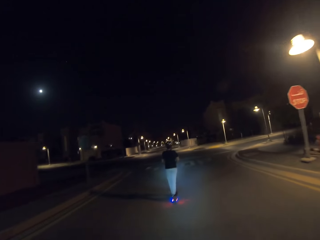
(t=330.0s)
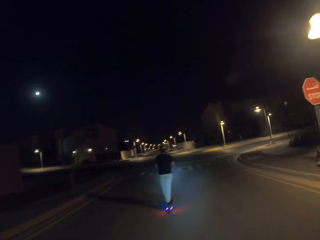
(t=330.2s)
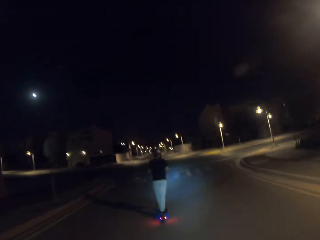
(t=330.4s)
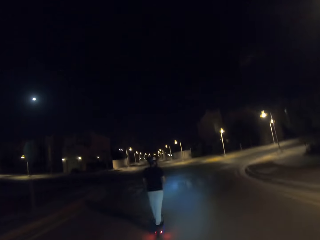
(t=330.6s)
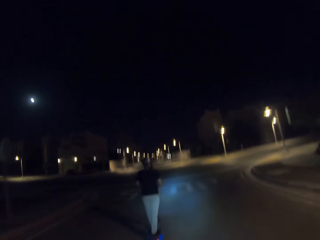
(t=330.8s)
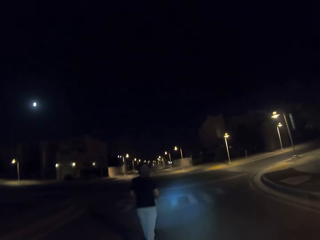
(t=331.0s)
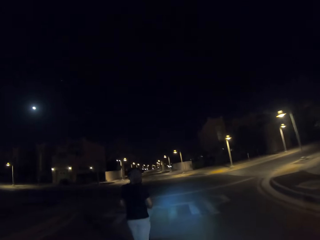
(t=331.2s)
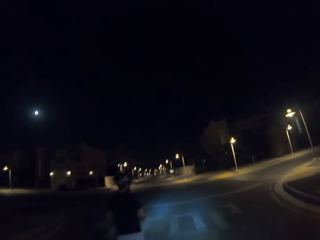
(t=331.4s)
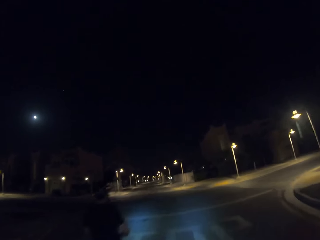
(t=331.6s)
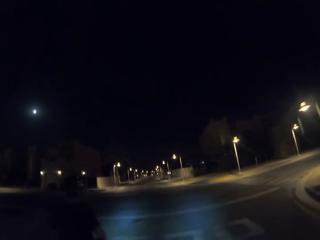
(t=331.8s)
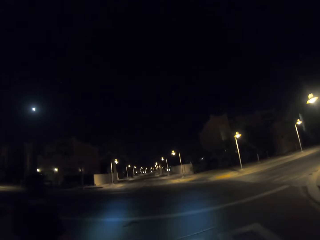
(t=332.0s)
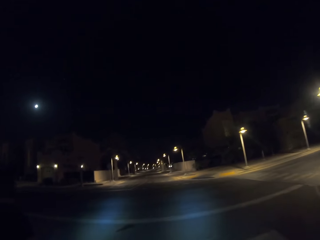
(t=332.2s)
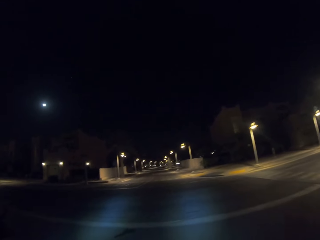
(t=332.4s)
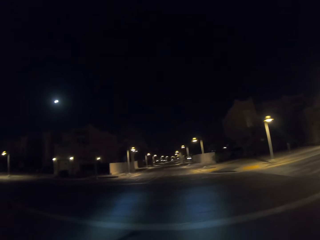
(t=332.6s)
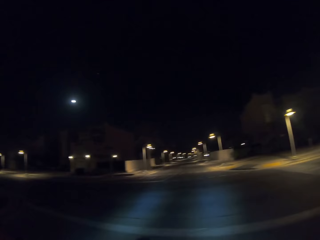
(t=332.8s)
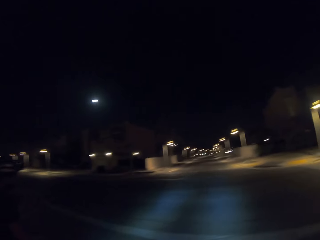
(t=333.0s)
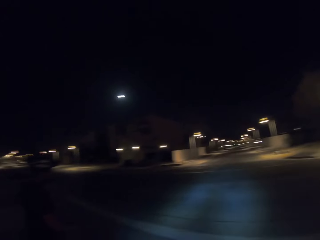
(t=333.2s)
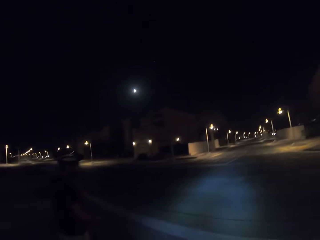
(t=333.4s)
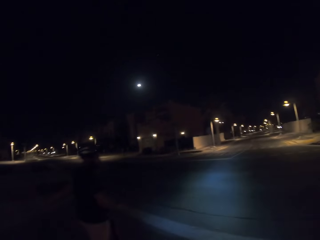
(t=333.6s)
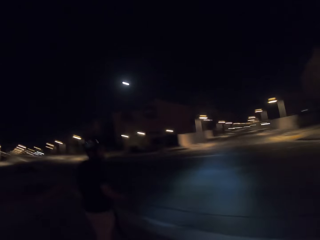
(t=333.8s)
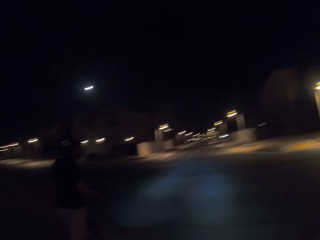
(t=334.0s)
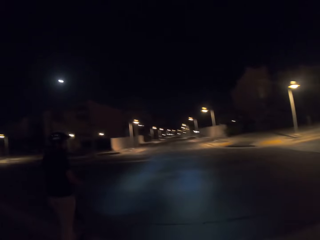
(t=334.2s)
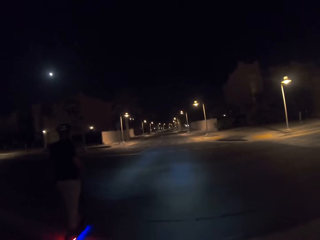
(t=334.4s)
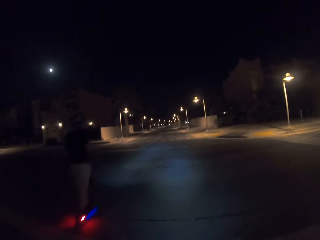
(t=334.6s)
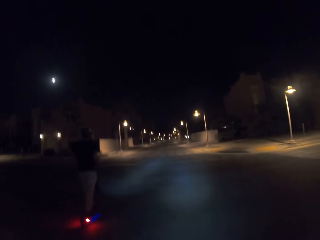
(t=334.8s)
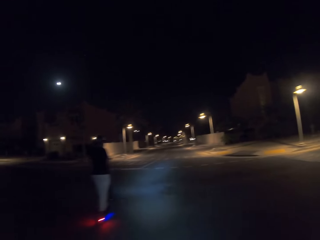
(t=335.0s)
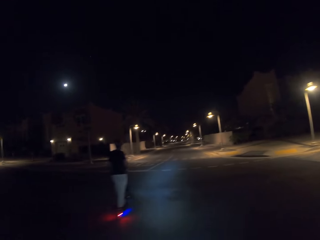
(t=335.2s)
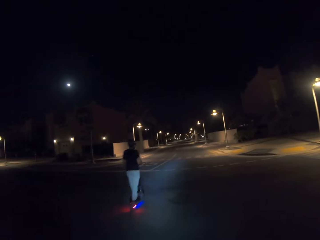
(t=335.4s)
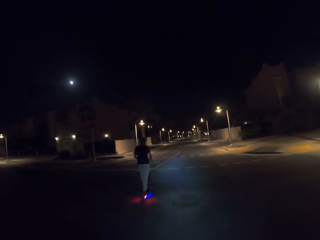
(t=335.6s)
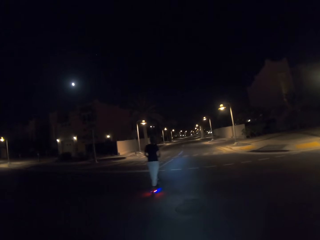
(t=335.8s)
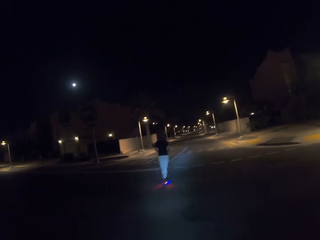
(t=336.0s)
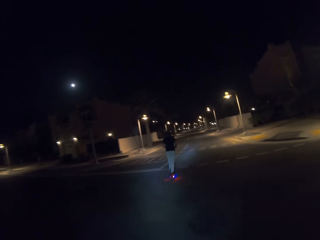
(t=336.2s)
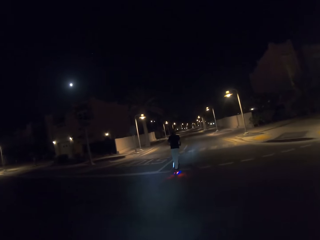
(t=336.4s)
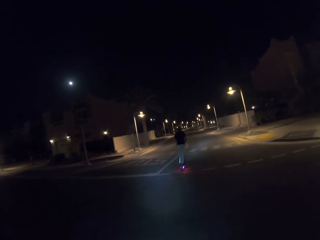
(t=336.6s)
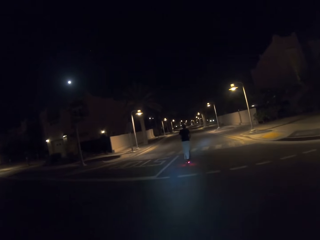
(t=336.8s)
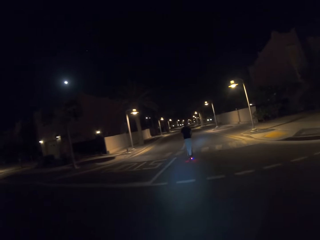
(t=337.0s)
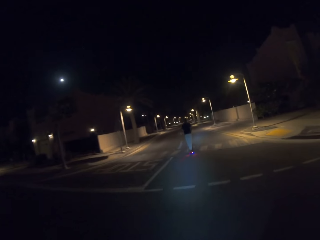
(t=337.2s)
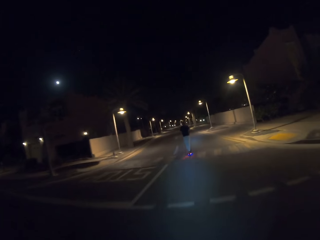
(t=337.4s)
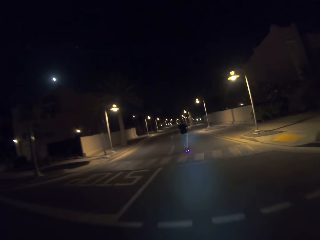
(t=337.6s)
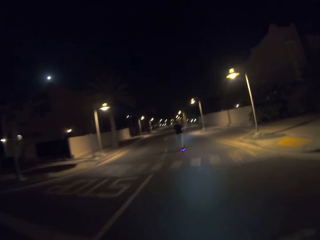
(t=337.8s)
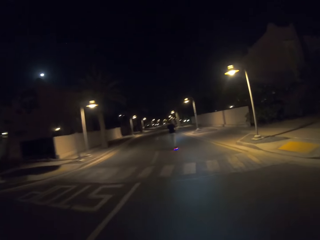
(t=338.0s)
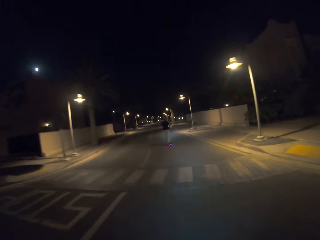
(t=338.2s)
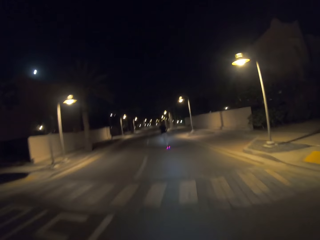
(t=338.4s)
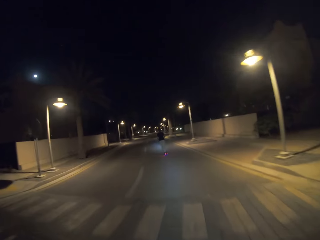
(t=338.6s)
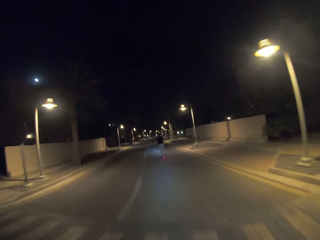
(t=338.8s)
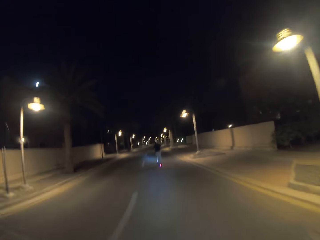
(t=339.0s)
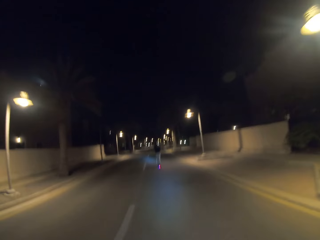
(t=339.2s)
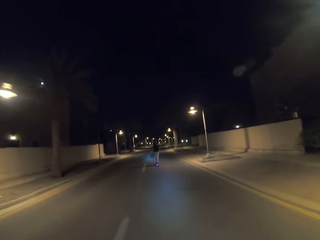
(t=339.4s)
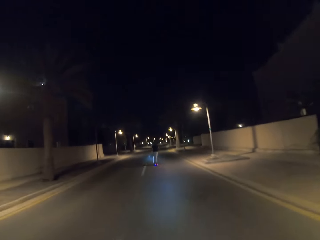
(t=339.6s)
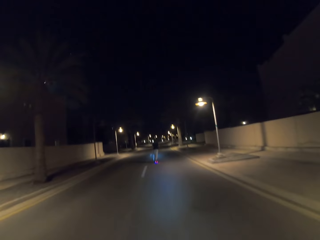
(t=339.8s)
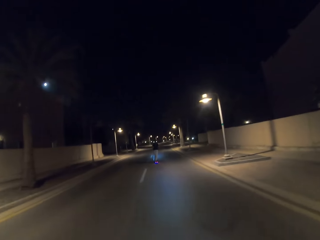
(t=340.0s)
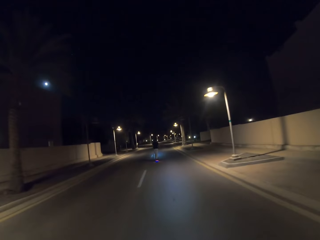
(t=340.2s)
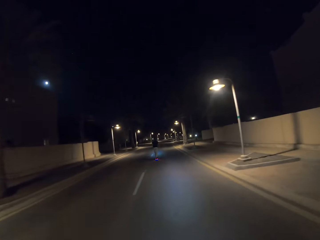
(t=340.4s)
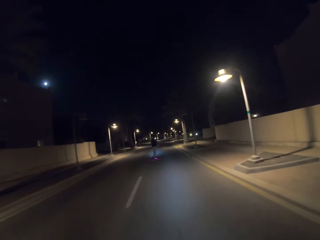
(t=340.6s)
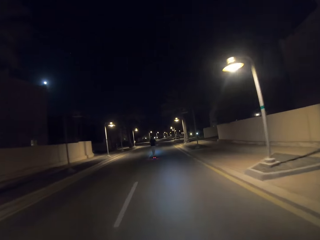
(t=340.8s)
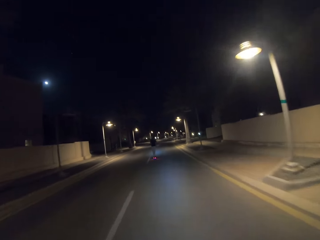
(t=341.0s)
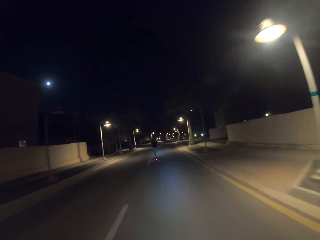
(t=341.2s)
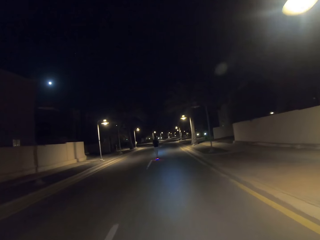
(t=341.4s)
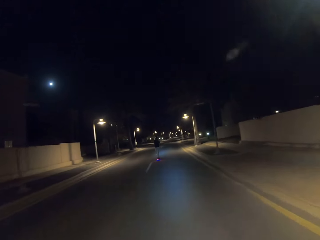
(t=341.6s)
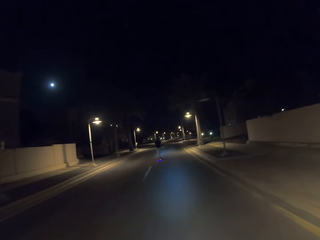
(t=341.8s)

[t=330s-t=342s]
The camera wearer drives past a man. They turn to the left. The man rides ahead of the camera wearer. The man rides to the left.

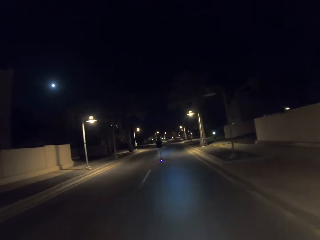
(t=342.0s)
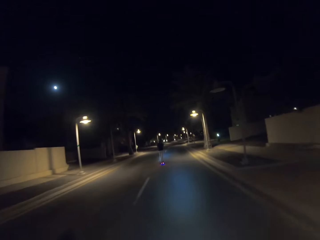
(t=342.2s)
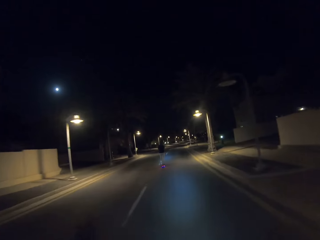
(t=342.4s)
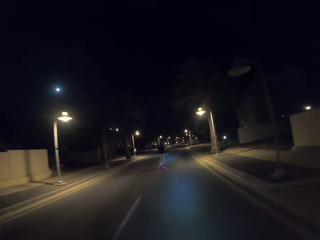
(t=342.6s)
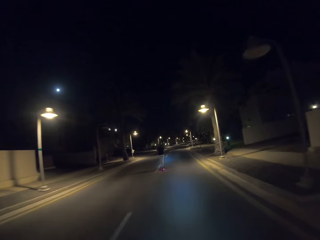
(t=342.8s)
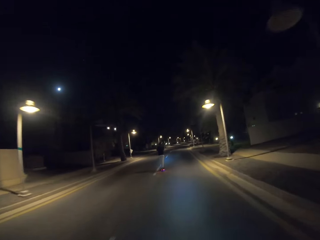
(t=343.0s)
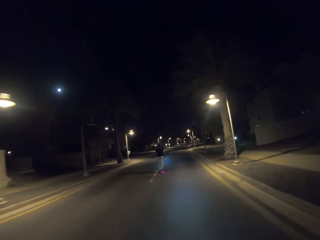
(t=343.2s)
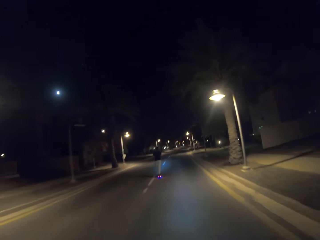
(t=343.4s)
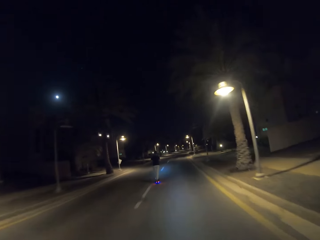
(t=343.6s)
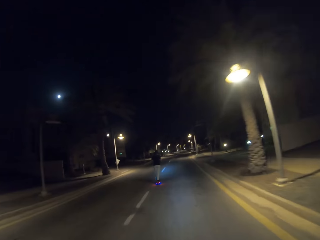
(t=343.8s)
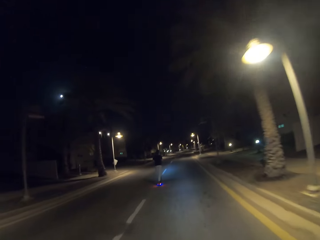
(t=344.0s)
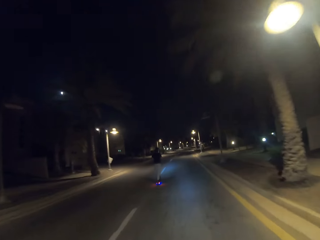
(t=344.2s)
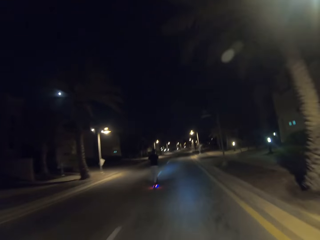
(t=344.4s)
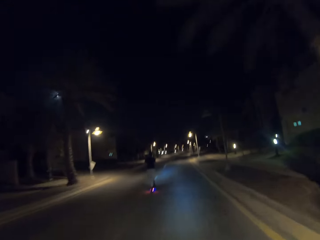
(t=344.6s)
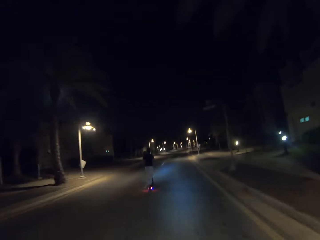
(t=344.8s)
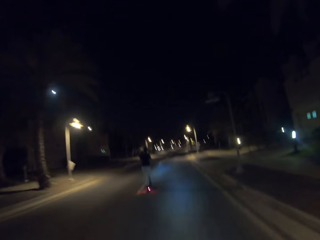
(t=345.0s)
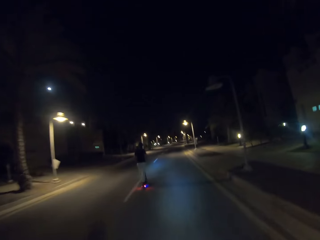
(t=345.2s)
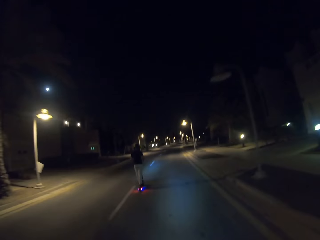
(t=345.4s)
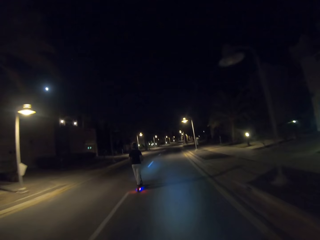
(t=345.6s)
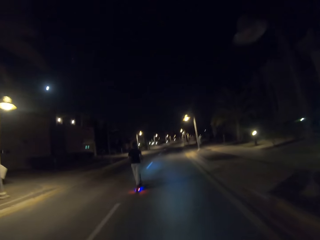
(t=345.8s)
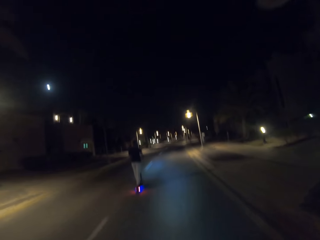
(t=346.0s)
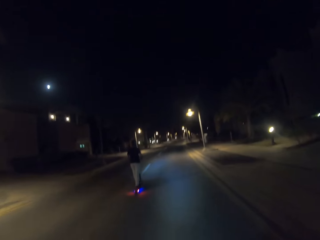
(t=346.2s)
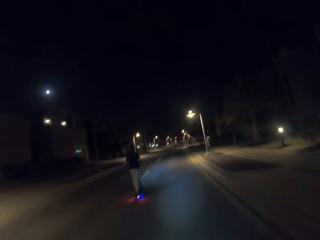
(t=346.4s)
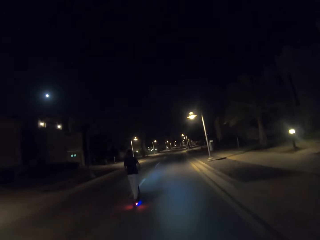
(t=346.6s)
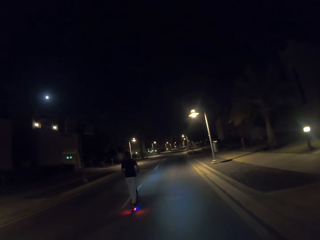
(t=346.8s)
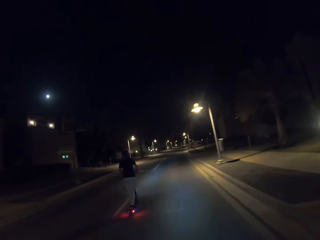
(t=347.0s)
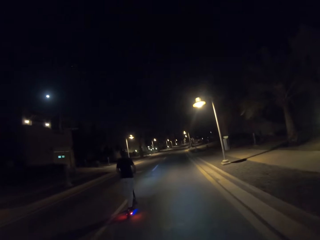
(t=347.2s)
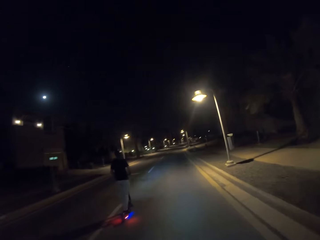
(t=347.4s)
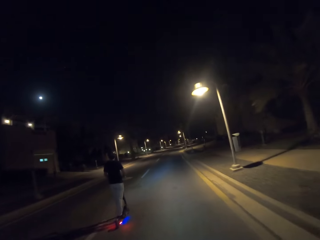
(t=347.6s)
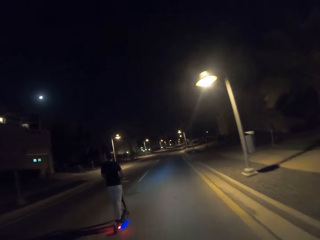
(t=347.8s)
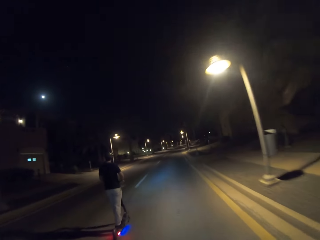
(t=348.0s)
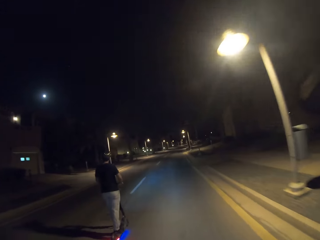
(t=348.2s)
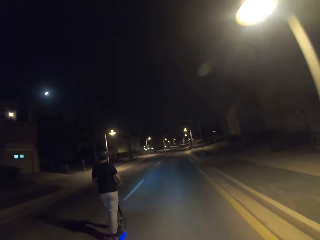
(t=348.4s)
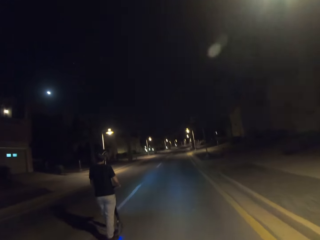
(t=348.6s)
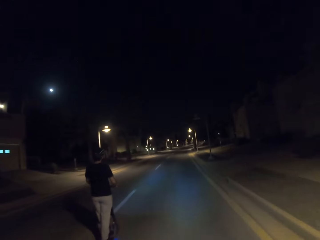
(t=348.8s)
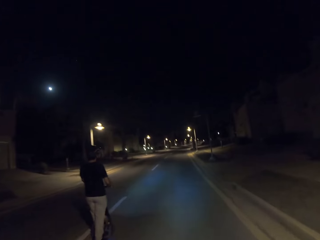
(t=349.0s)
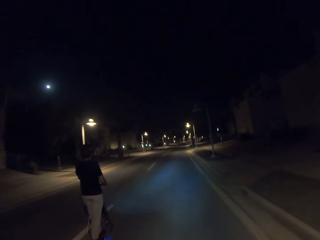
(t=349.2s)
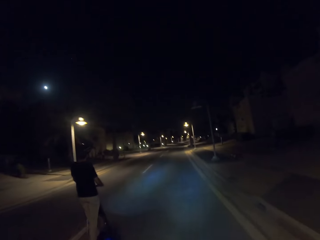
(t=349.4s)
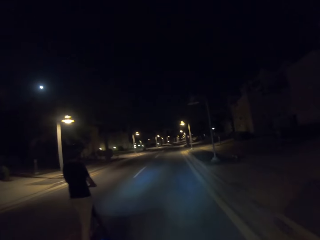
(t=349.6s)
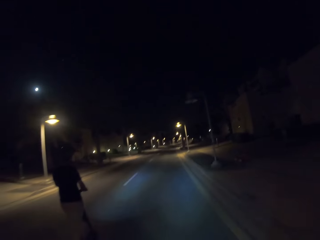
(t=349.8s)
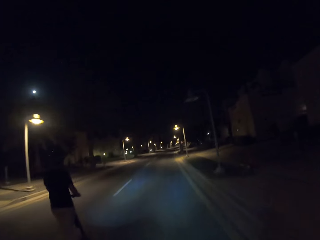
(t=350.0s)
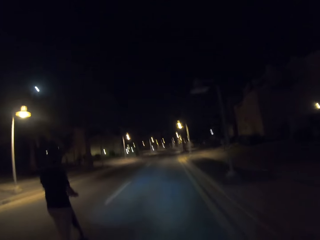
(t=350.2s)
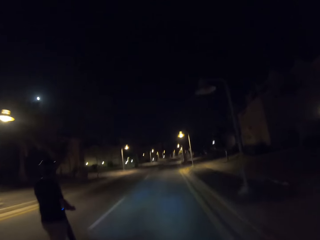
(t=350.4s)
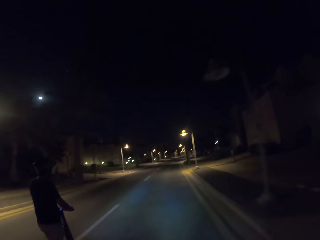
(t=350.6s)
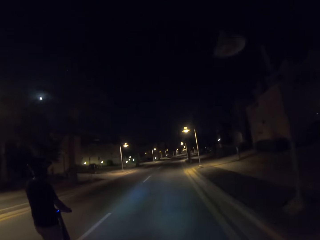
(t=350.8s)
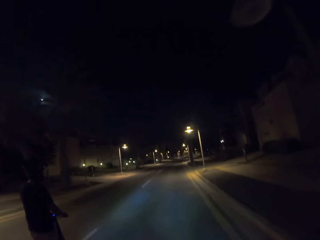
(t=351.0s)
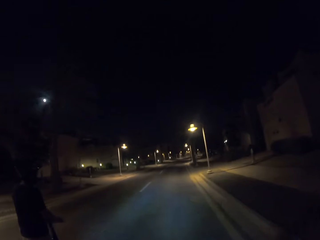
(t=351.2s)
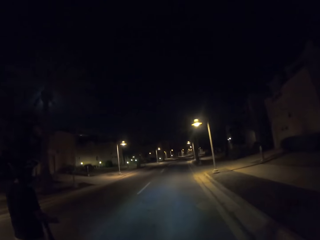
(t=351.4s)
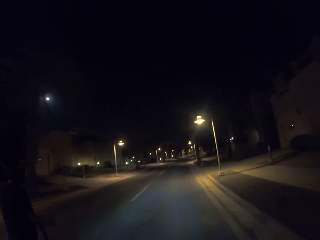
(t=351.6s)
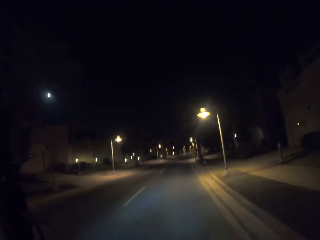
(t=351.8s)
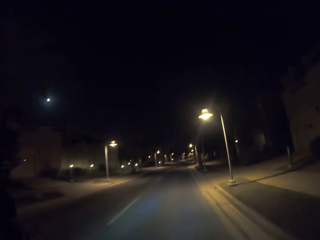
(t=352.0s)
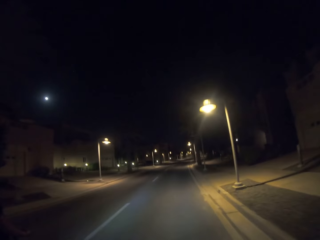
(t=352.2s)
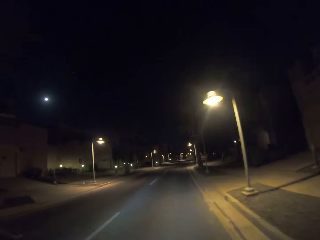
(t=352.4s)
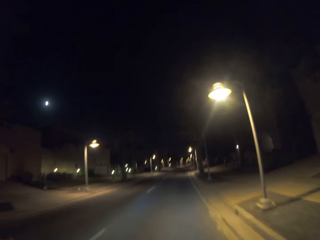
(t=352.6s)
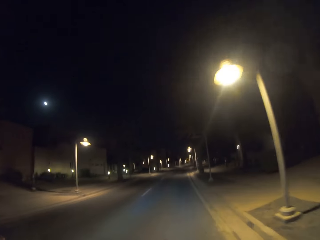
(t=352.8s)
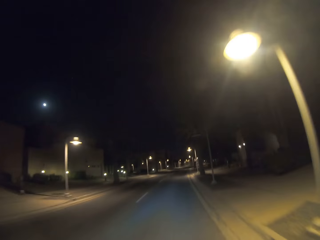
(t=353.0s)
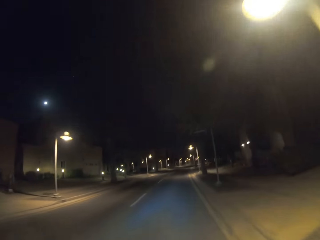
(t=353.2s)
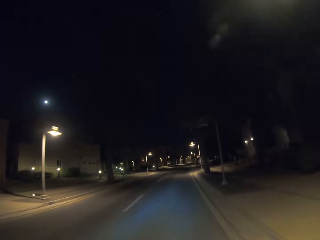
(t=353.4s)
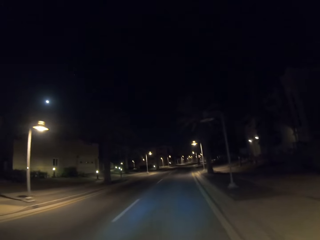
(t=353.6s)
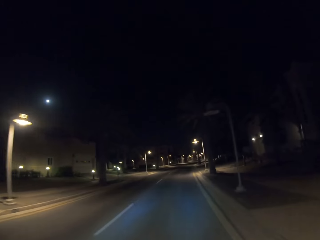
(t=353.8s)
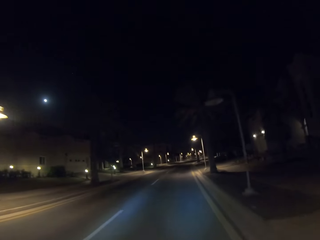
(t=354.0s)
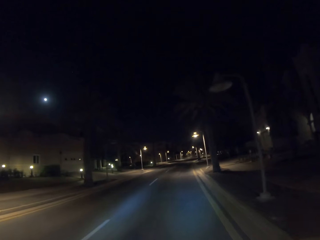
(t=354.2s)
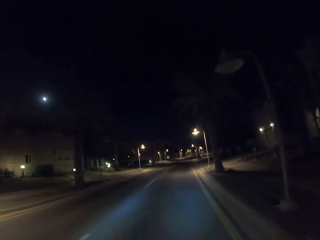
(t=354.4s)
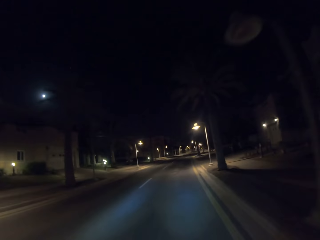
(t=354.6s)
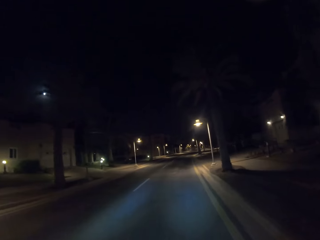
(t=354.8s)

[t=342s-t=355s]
The camera wearer drives past a man.
